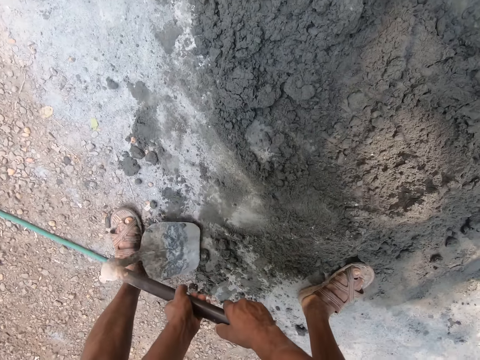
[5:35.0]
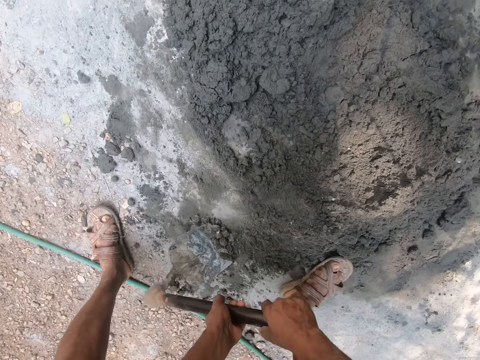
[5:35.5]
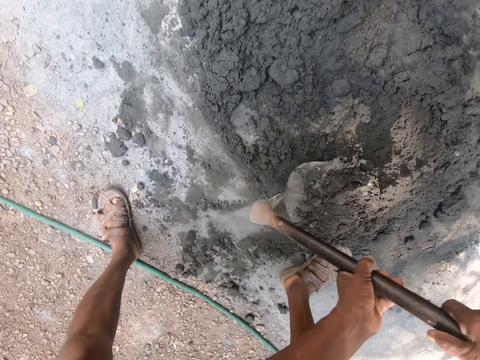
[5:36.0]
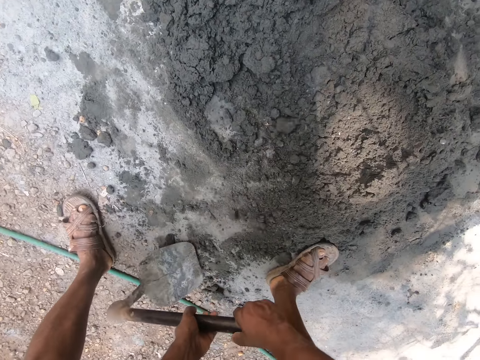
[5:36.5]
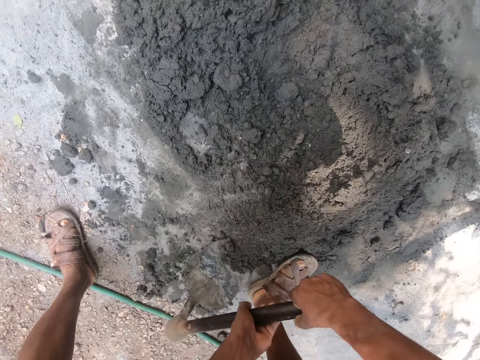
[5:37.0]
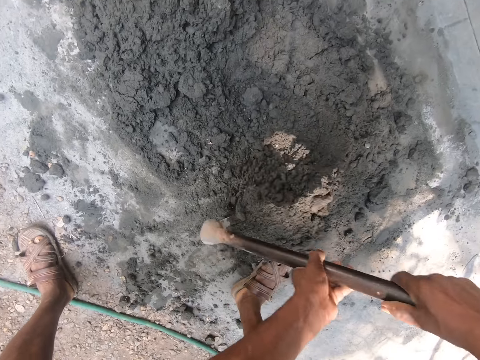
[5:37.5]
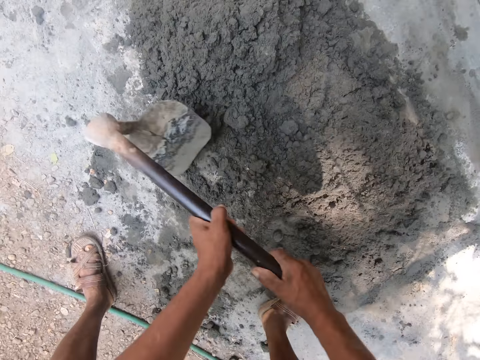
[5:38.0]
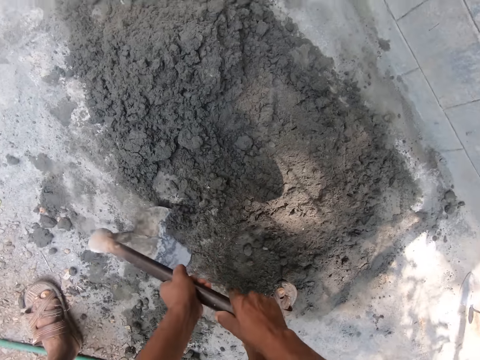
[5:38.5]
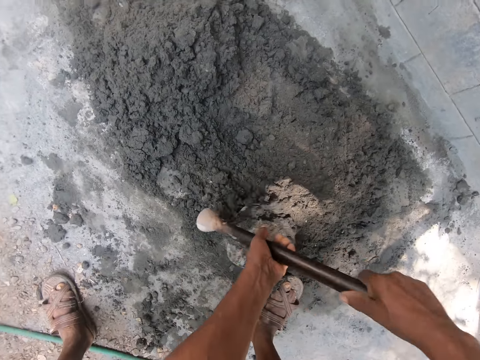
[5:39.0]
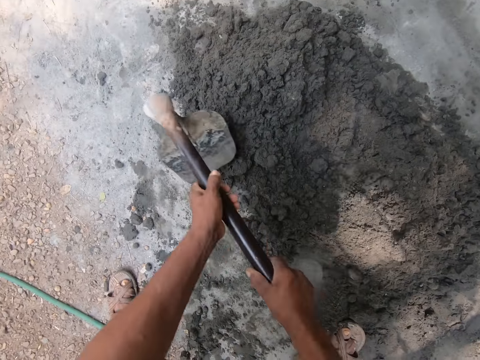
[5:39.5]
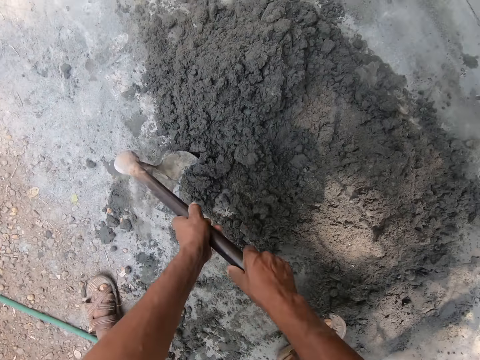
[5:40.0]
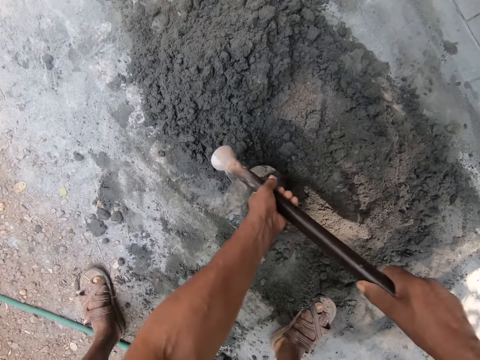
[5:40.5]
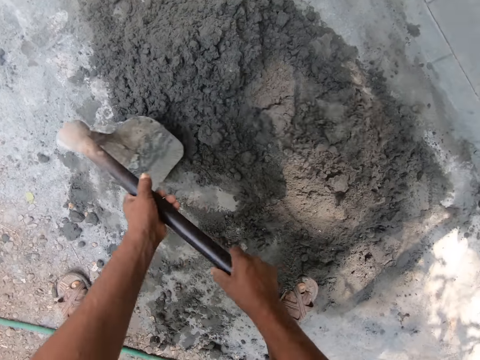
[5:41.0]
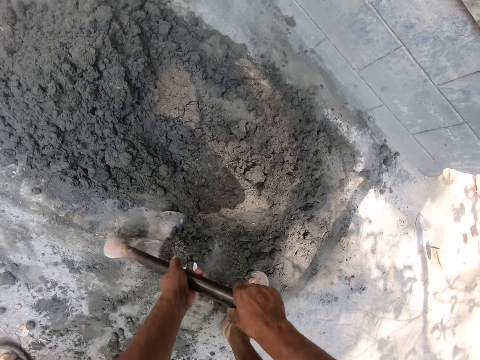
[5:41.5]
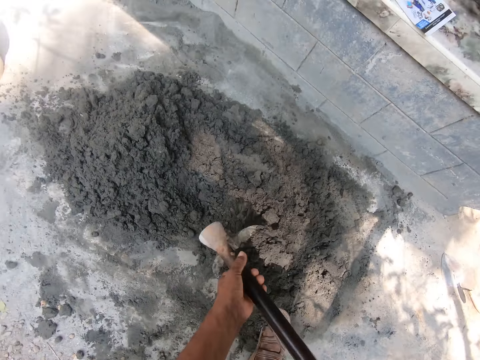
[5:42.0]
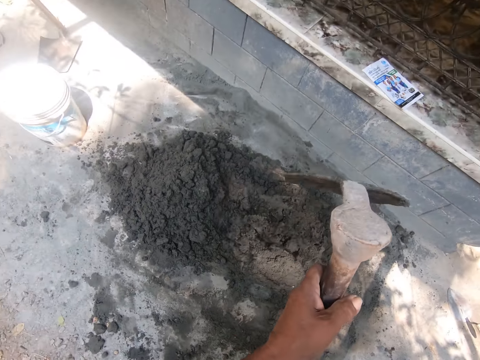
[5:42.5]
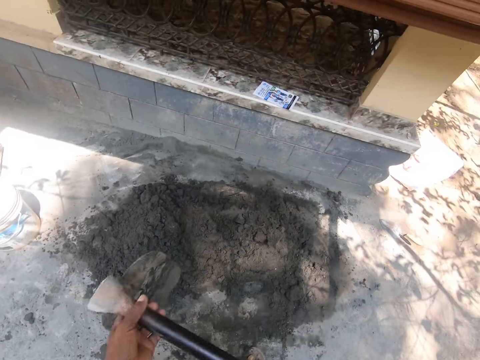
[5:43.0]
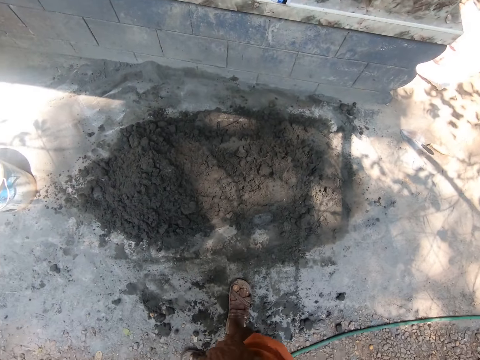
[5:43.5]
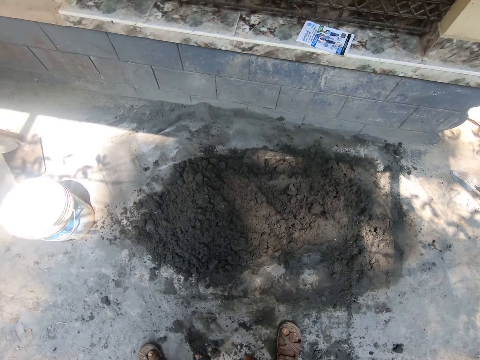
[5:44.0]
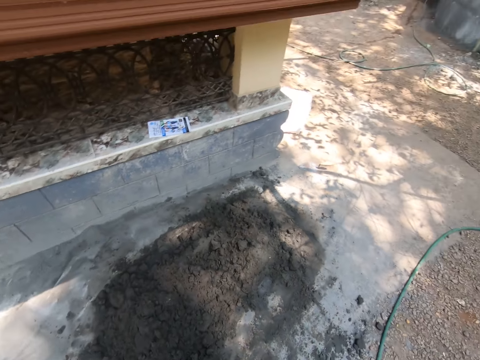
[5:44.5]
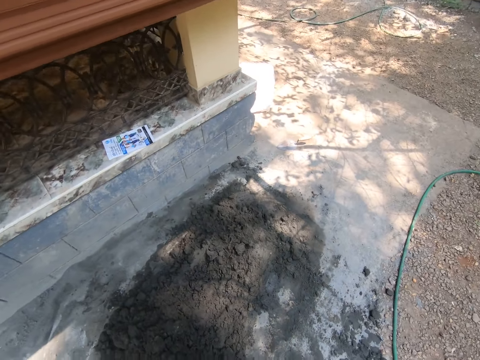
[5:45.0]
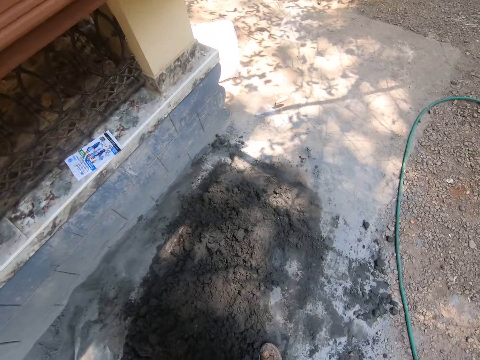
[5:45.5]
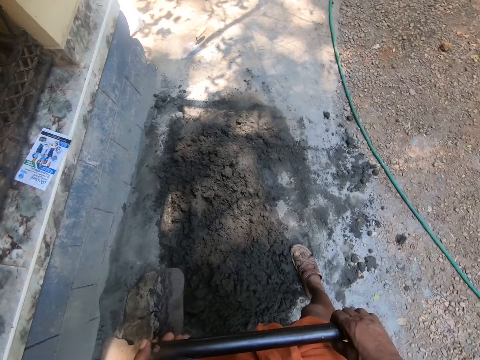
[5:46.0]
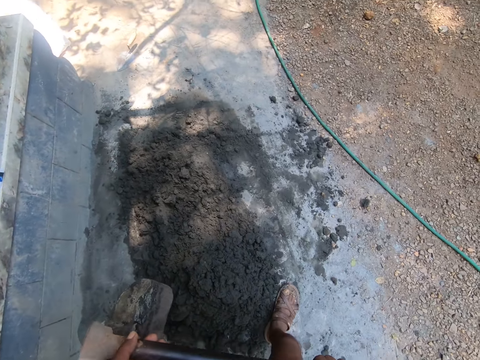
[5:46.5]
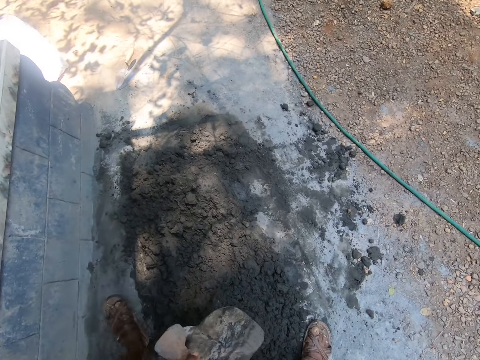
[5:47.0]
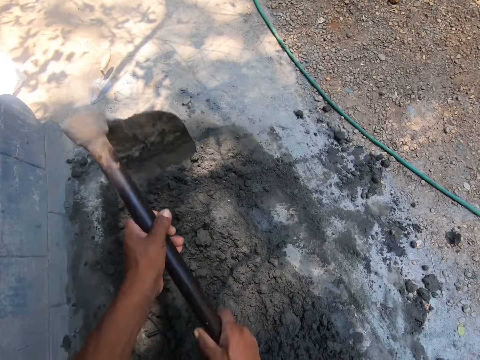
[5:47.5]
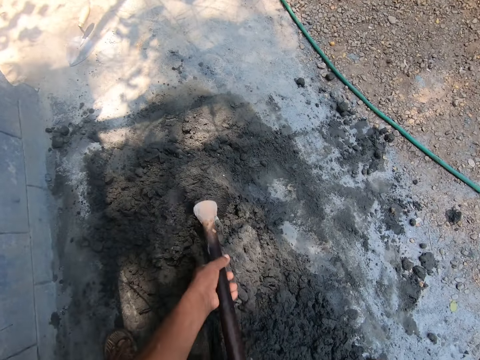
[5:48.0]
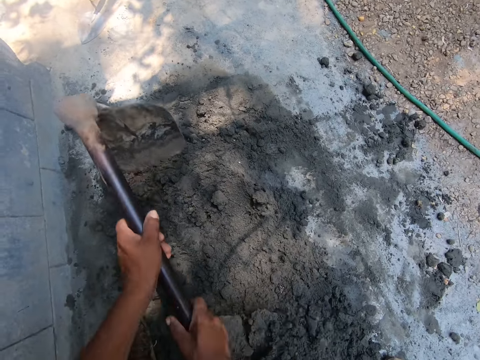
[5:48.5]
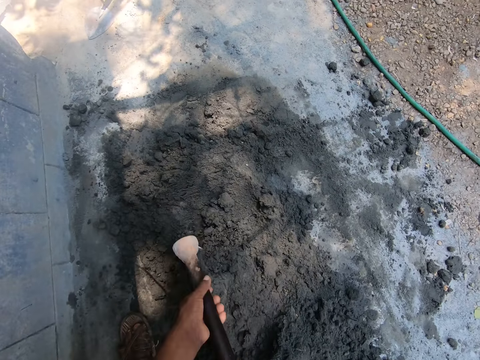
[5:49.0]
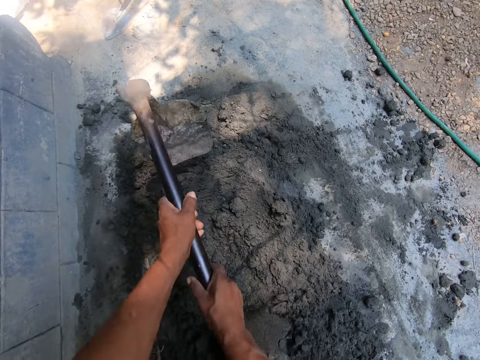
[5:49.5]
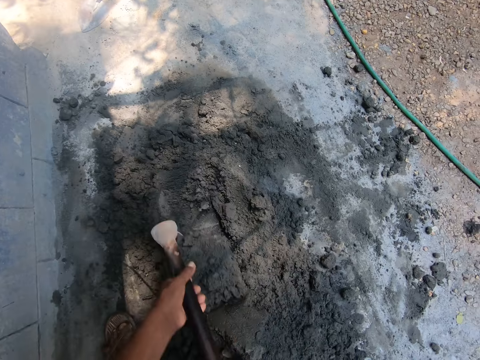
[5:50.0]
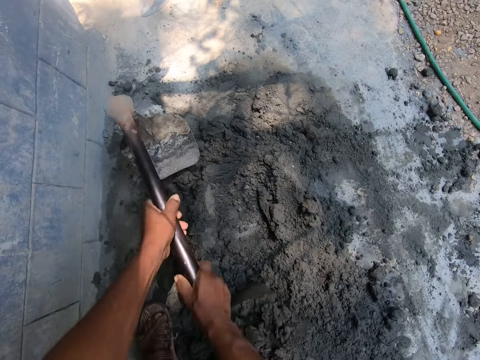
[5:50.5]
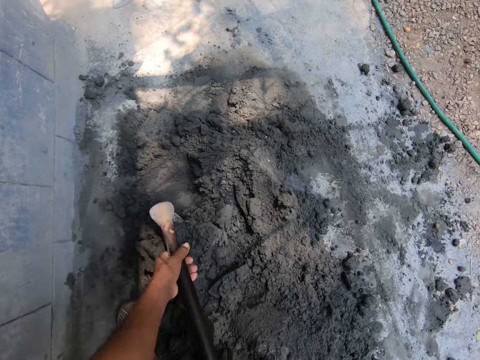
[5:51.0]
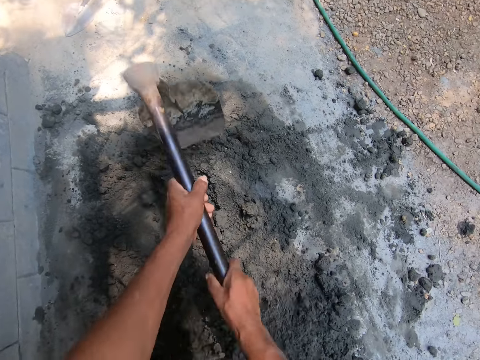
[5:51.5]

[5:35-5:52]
The camera wearer removes the hoe from the cement mix with his hands. He turns the cement with the hoe in his hands.

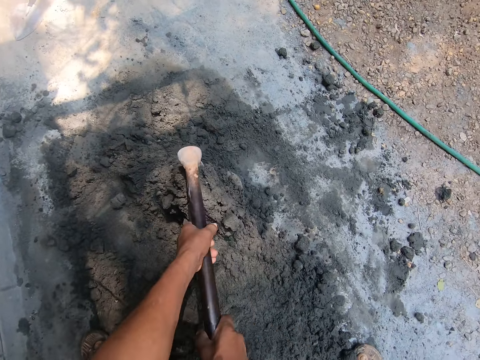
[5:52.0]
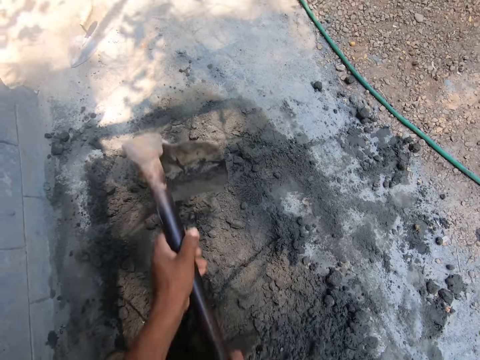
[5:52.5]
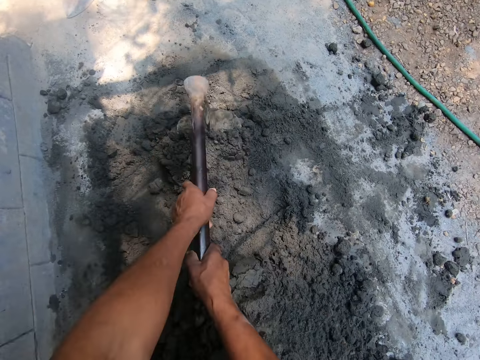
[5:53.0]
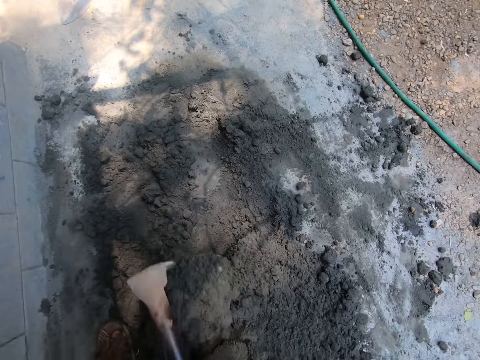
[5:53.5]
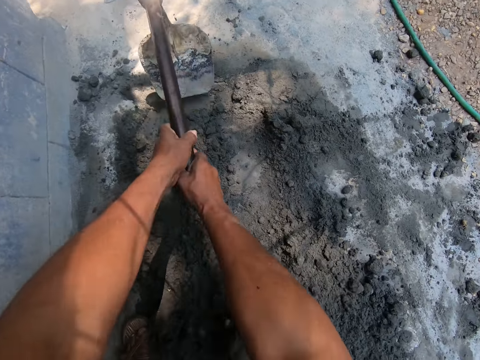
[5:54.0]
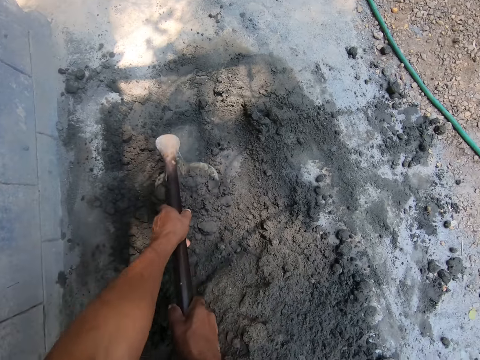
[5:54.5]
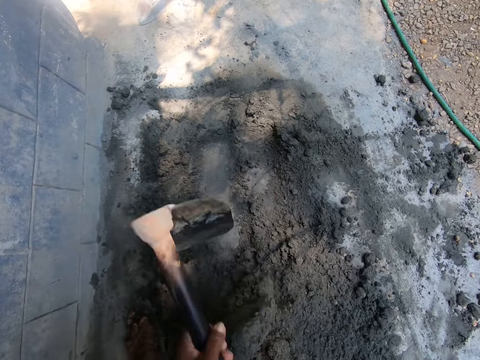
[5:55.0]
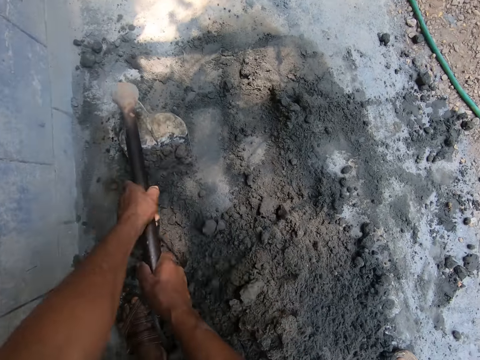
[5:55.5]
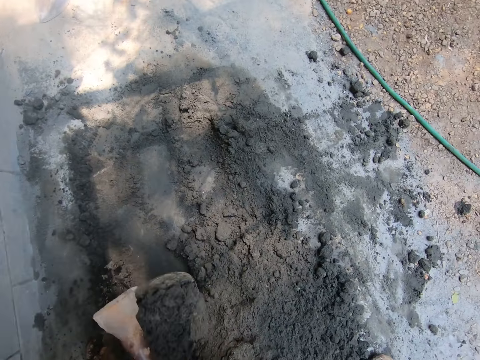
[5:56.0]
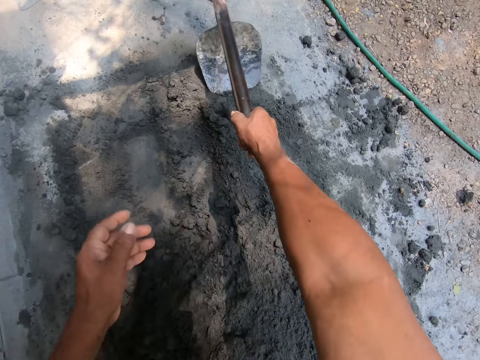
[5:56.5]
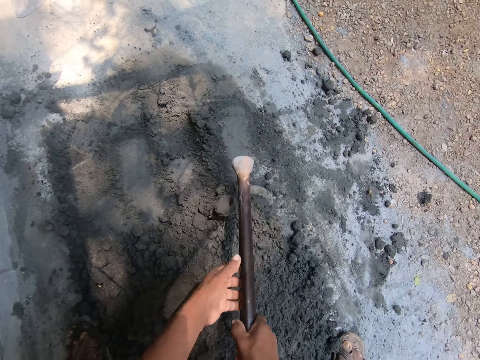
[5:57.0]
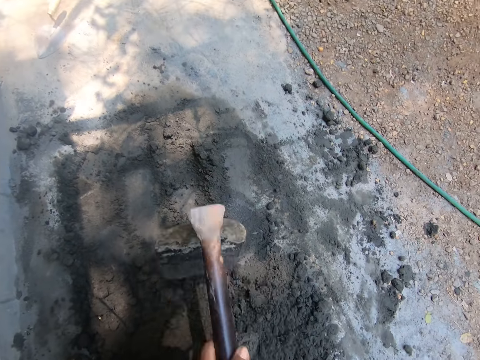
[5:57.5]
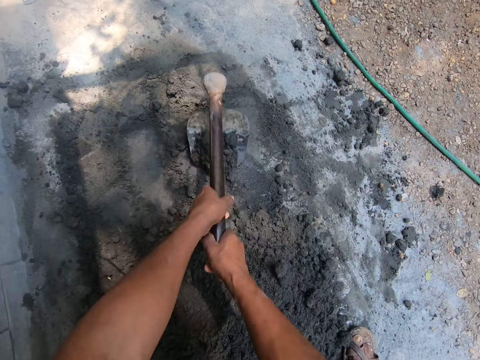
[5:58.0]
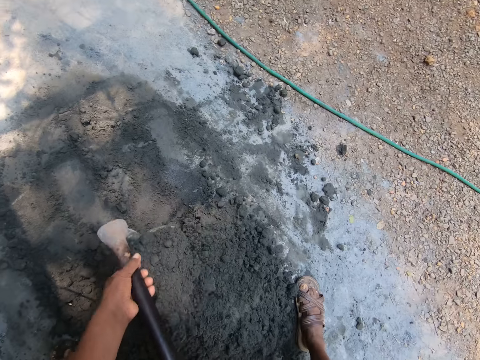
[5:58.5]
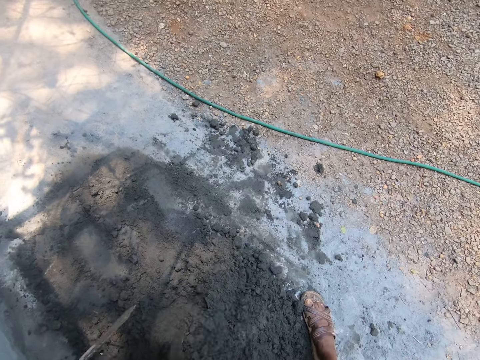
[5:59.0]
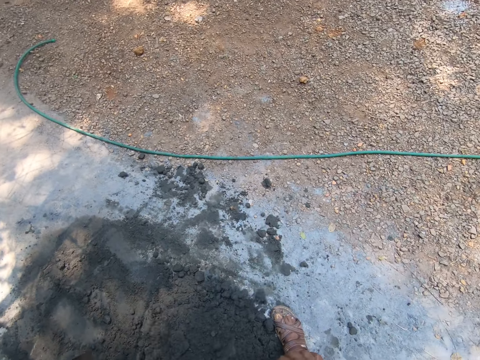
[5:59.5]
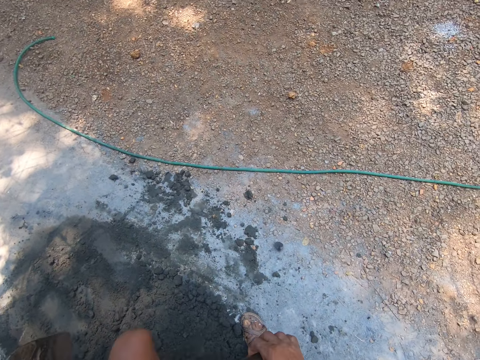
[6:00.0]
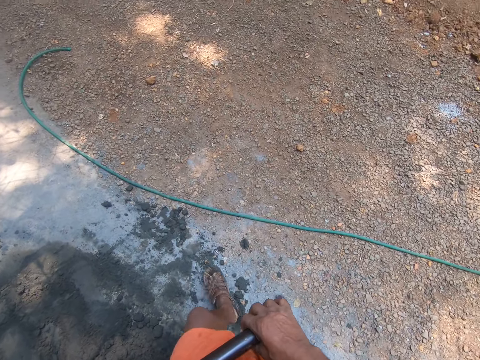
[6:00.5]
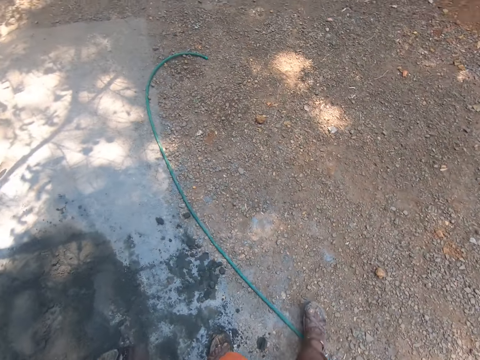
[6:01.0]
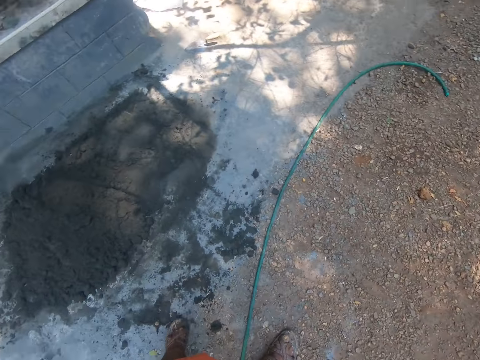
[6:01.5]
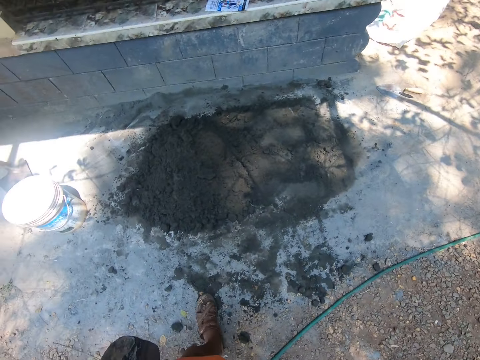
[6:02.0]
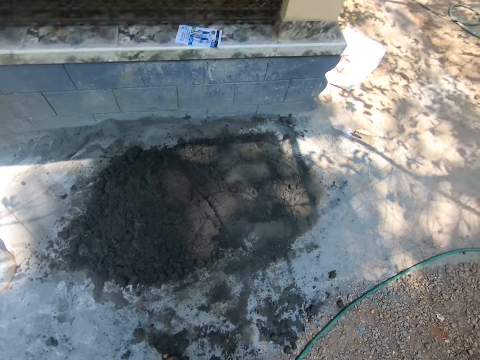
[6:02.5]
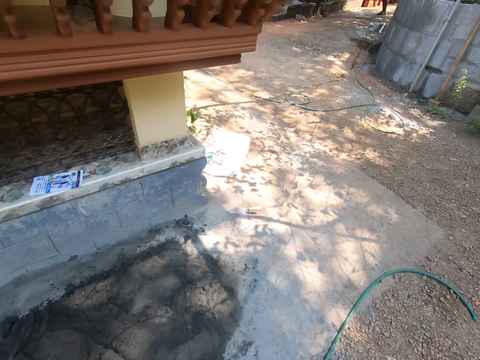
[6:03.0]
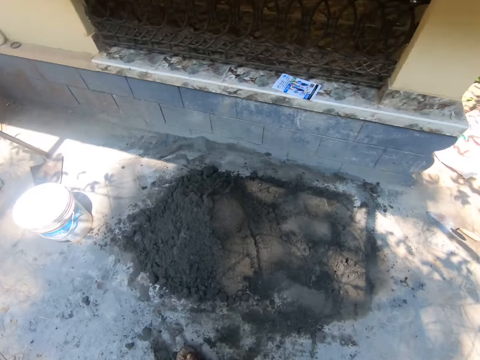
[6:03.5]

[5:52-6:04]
The camera wearer withdraws his left hand from the hoe. He turns the cement mix on the ground with the hoe in his right hand. He holds the hoe with his hands. He turns the cement mix on the ground with the hoe in his hands. He removes the hoe from the cement mix with his hands. He turns around.
